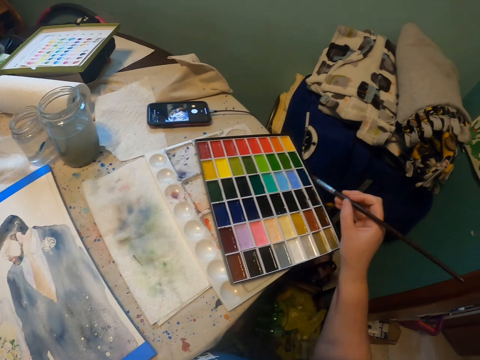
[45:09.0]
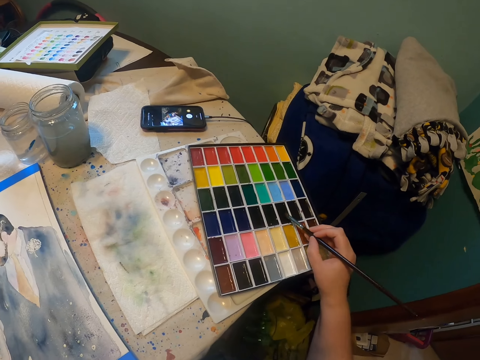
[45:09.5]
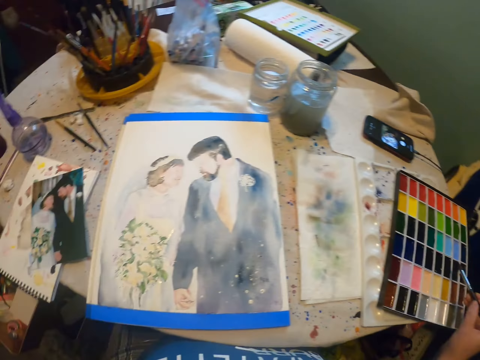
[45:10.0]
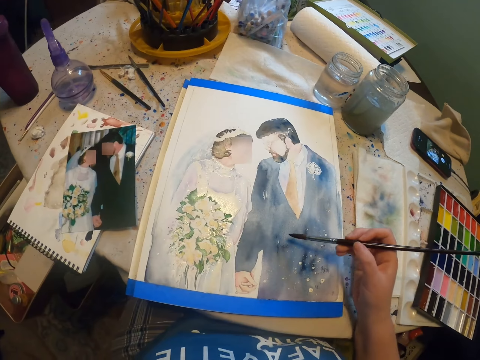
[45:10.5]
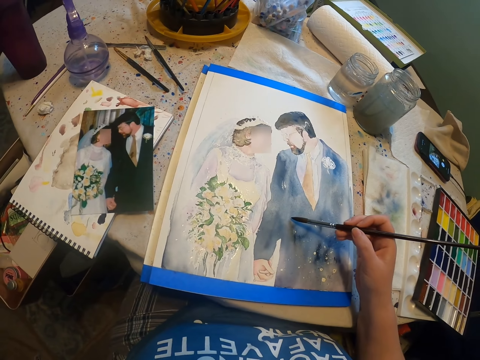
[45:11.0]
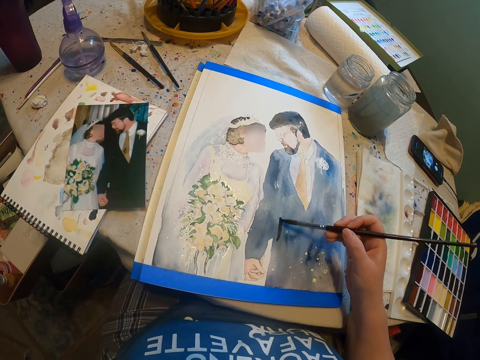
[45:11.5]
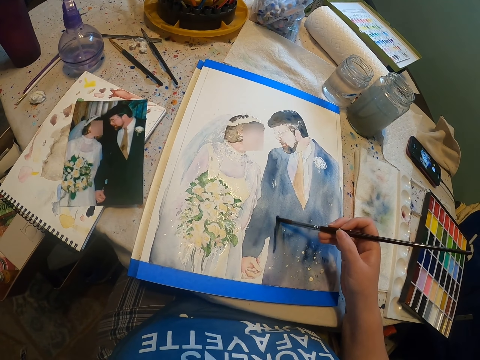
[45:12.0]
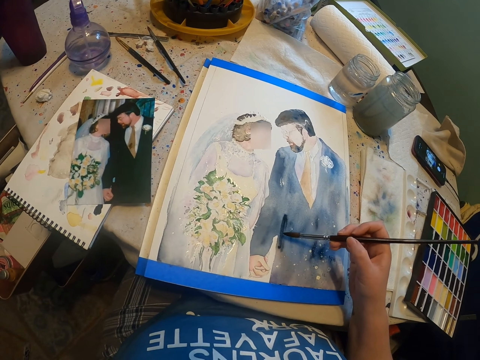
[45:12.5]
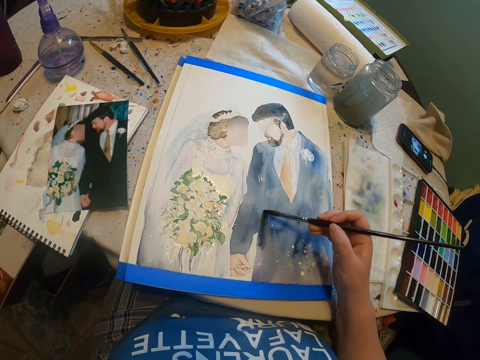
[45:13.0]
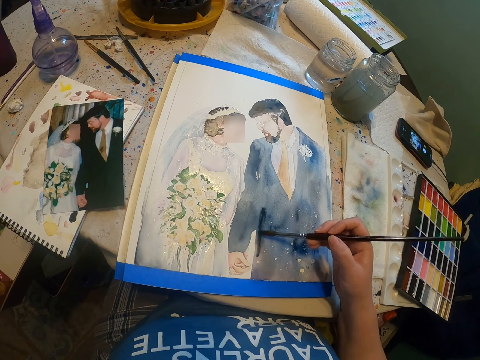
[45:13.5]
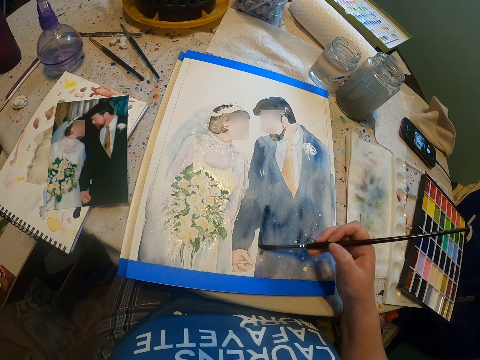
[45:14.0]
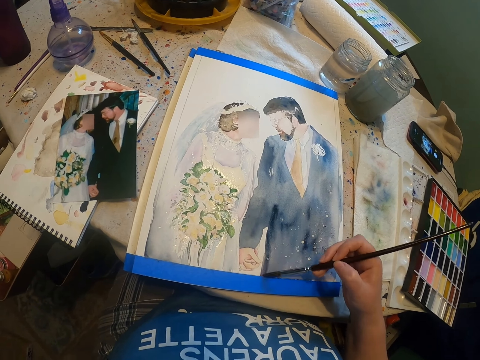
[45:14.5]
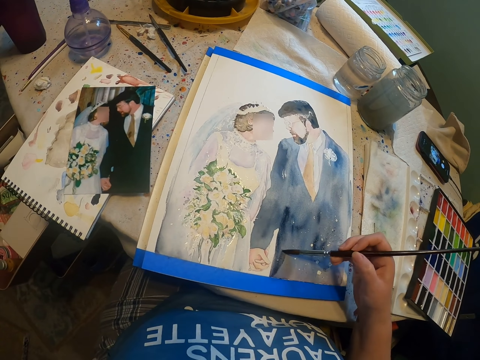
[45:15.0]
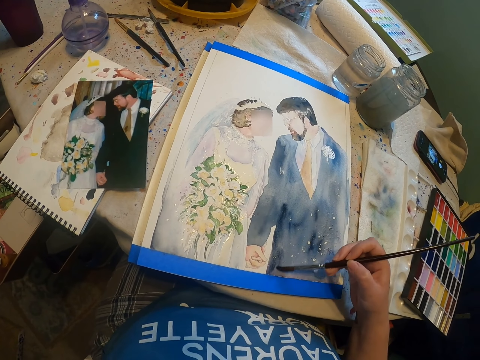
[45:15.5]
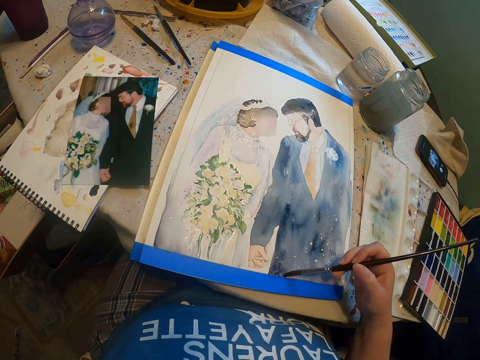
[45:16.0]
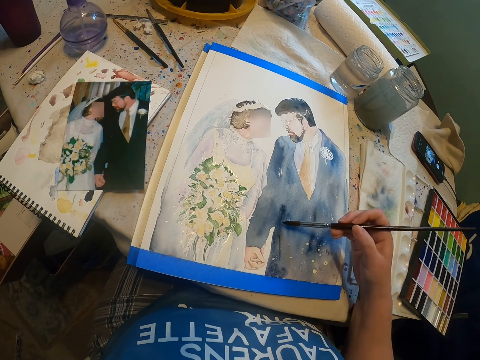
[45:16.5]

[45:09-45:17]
The camera wearer adds paint on the paint brush. They paint the sketch with the paint brush.

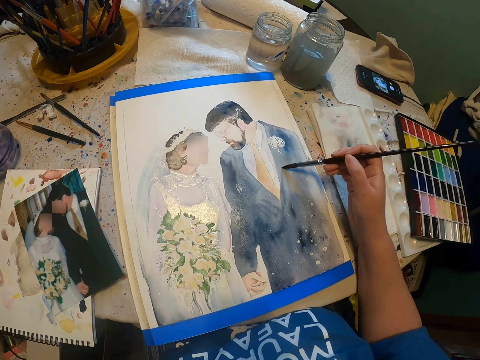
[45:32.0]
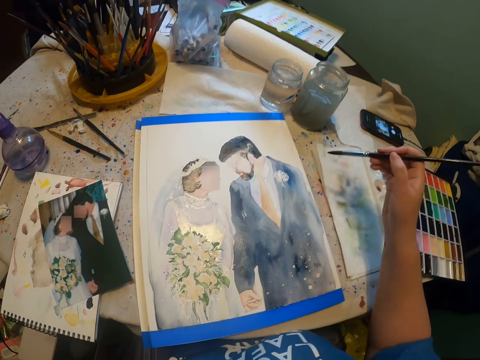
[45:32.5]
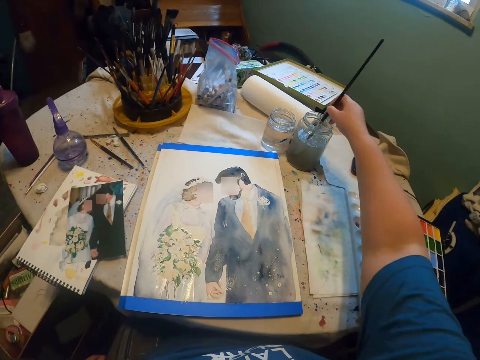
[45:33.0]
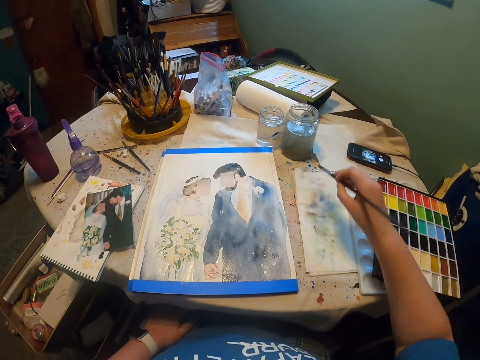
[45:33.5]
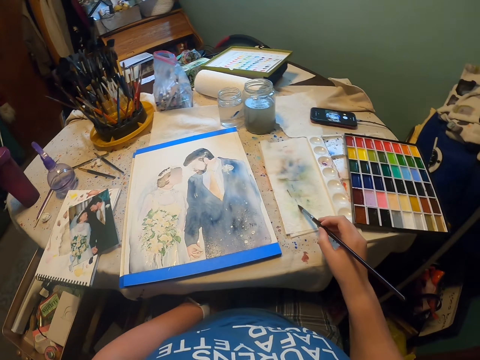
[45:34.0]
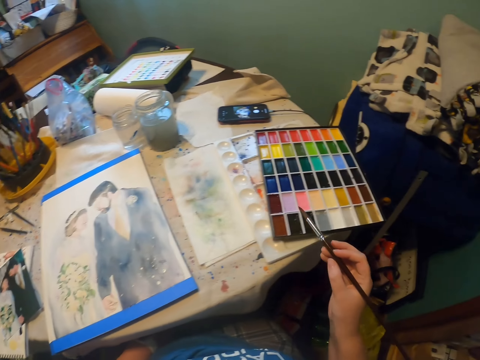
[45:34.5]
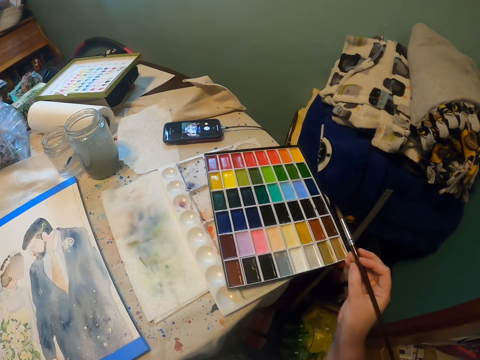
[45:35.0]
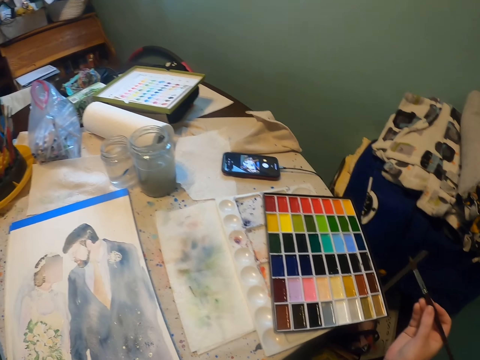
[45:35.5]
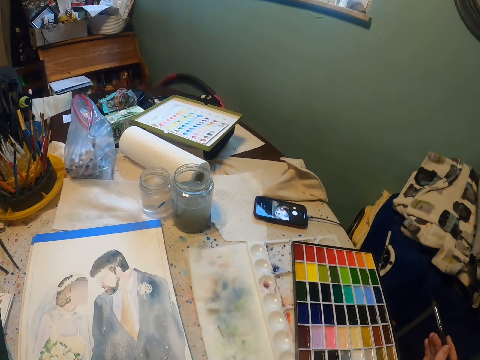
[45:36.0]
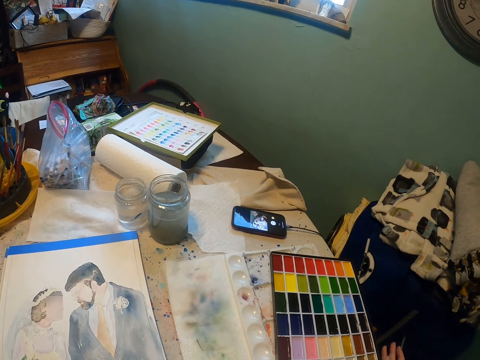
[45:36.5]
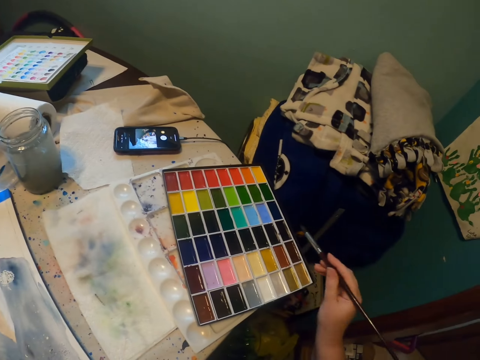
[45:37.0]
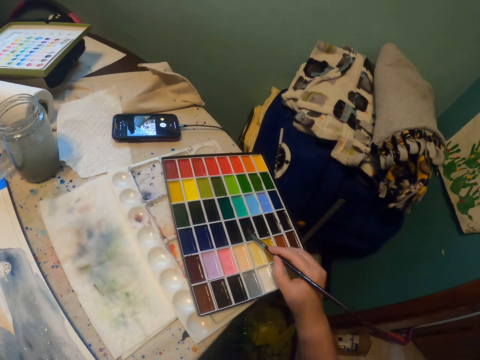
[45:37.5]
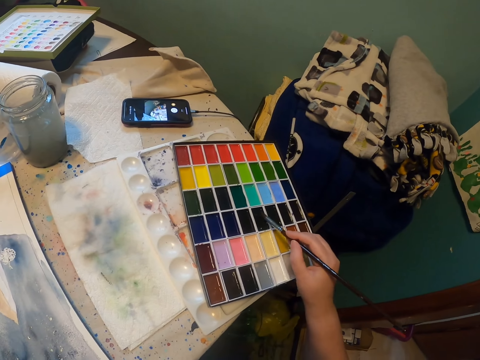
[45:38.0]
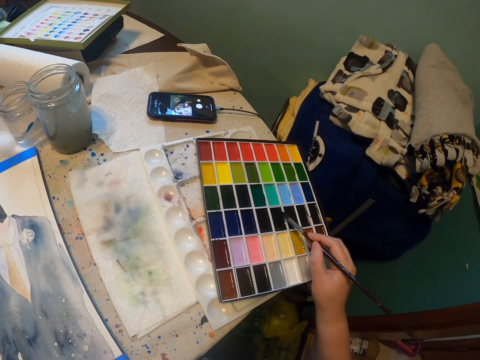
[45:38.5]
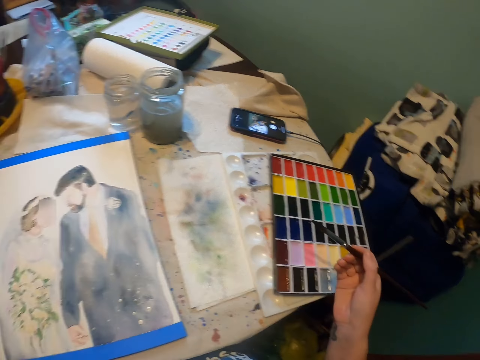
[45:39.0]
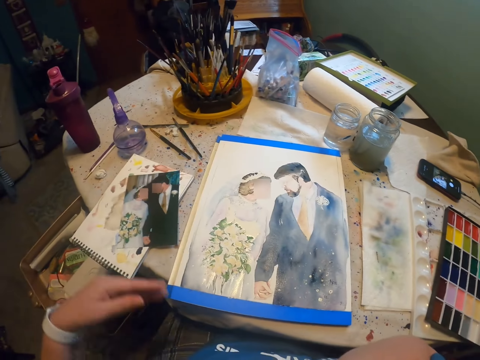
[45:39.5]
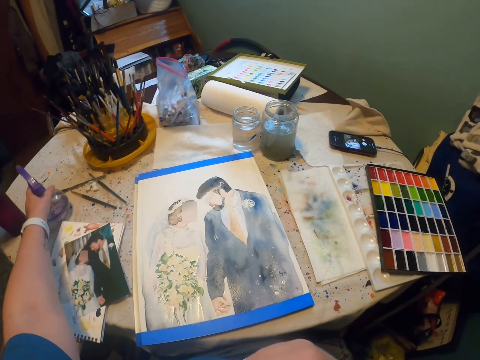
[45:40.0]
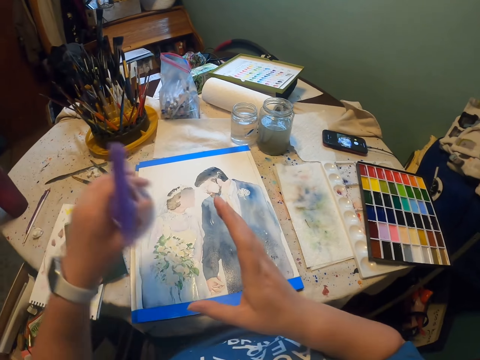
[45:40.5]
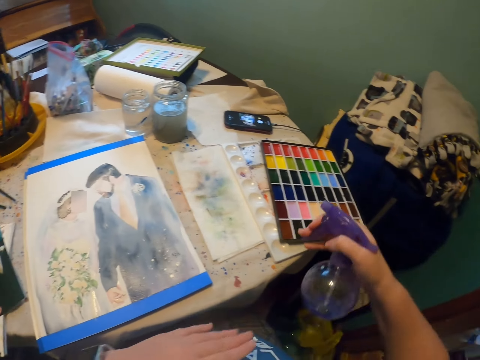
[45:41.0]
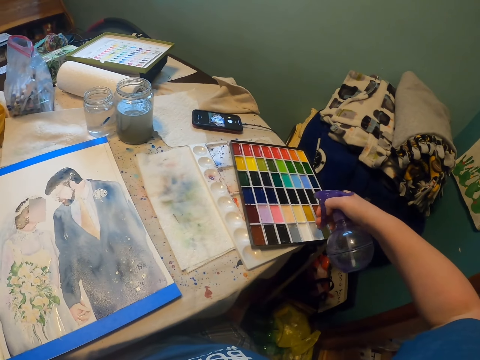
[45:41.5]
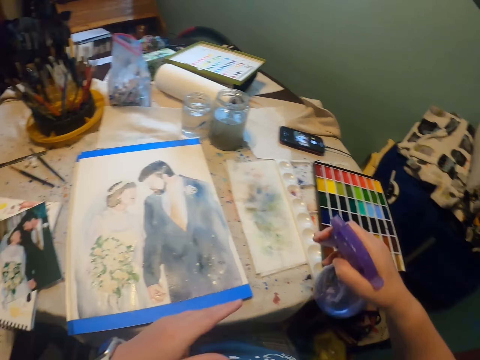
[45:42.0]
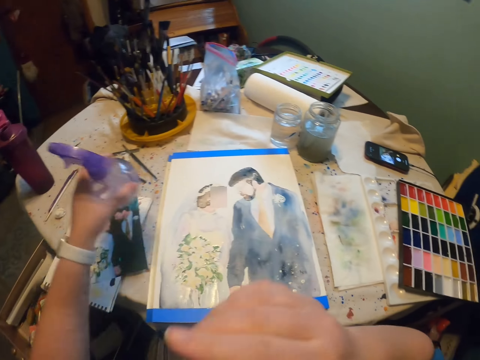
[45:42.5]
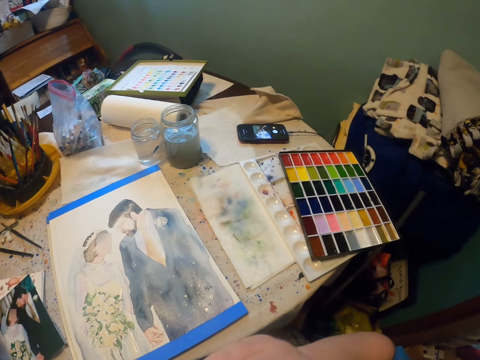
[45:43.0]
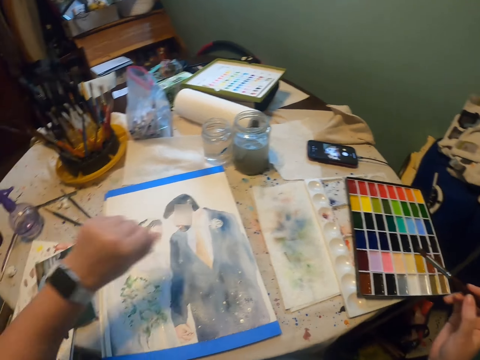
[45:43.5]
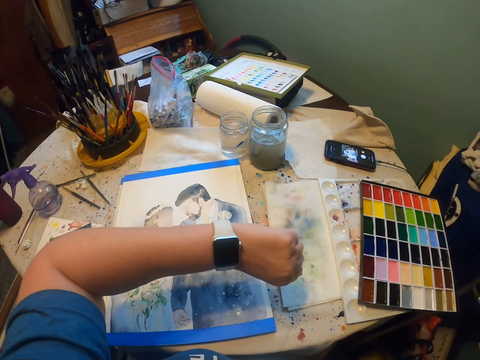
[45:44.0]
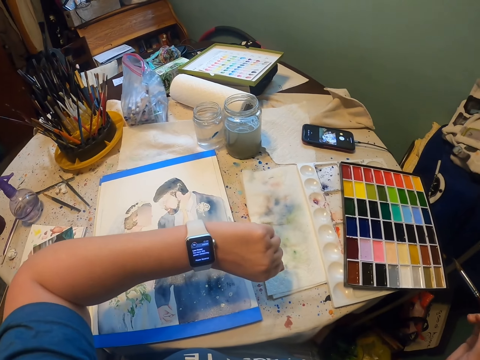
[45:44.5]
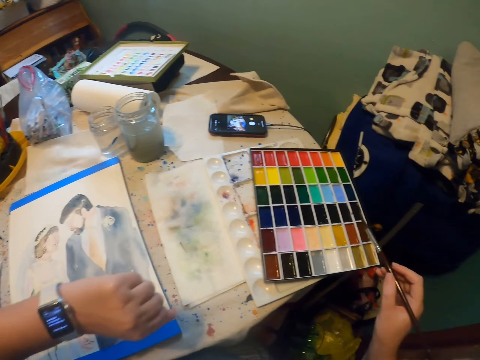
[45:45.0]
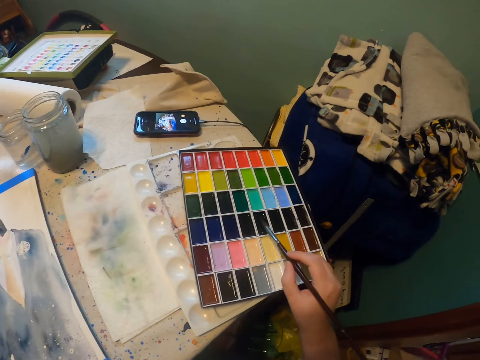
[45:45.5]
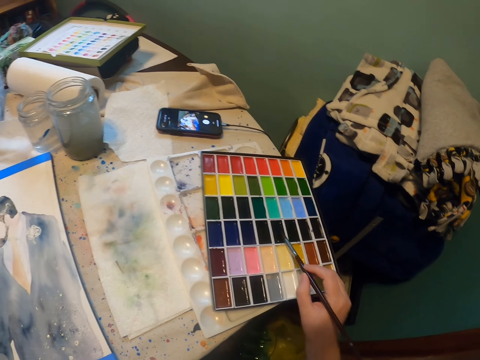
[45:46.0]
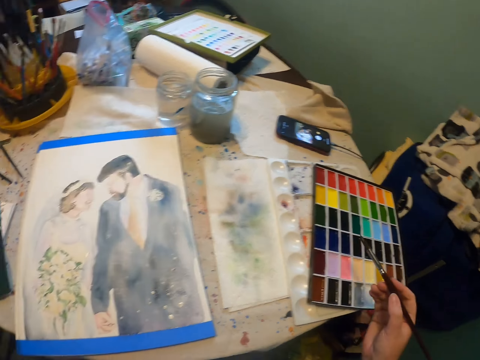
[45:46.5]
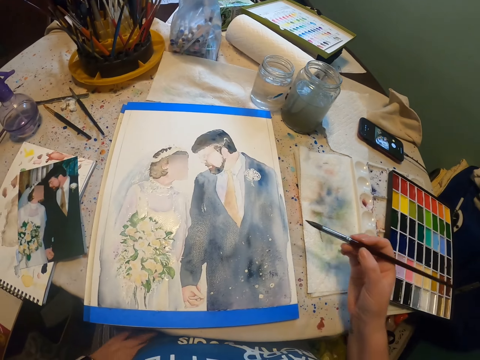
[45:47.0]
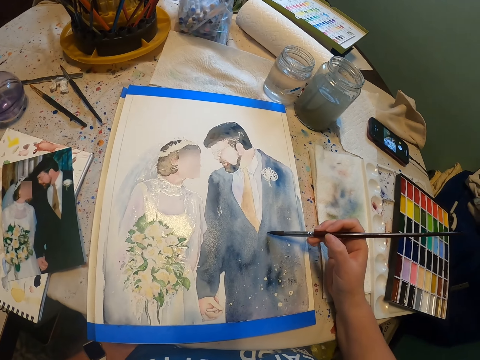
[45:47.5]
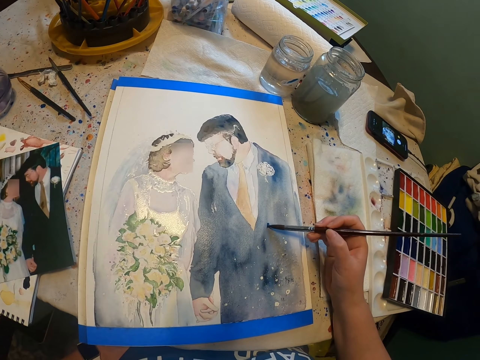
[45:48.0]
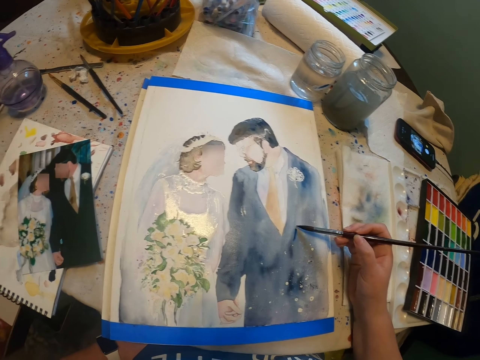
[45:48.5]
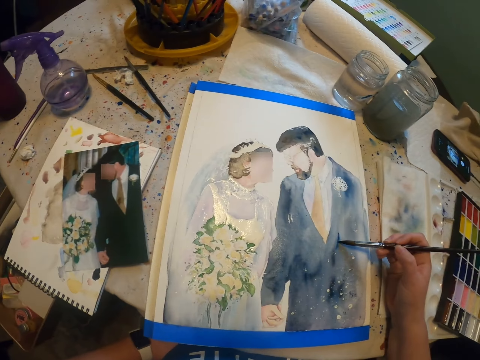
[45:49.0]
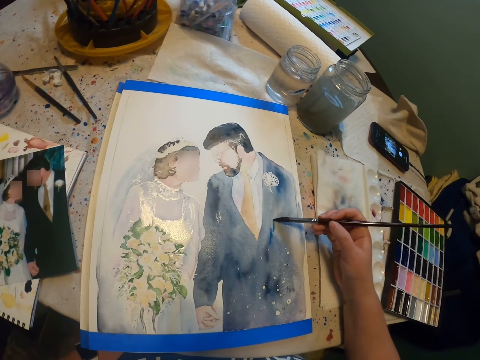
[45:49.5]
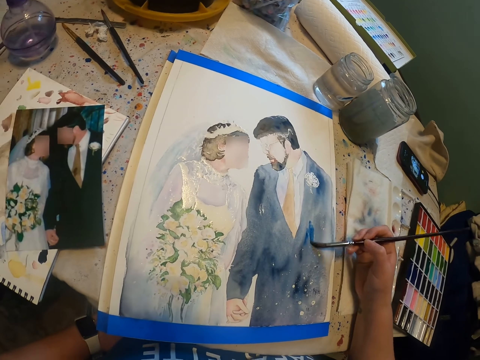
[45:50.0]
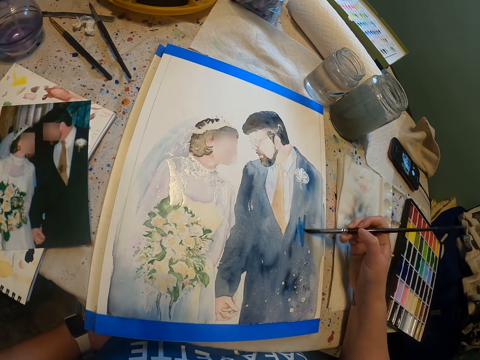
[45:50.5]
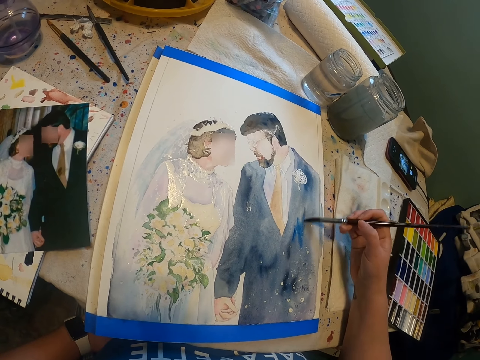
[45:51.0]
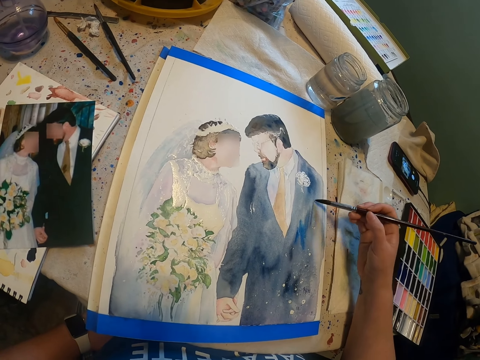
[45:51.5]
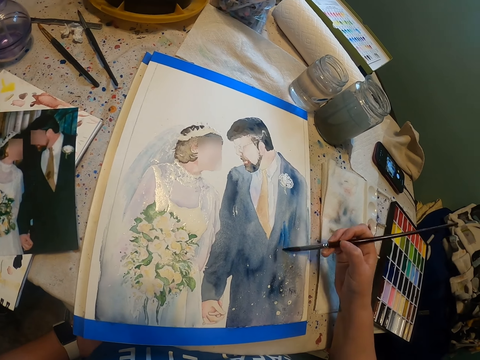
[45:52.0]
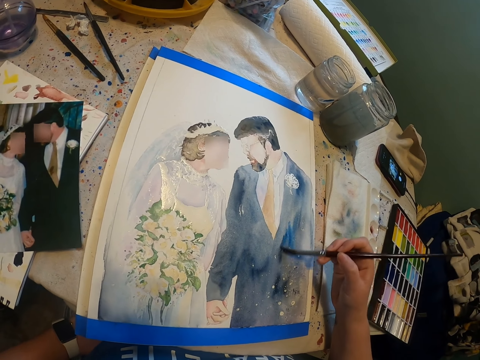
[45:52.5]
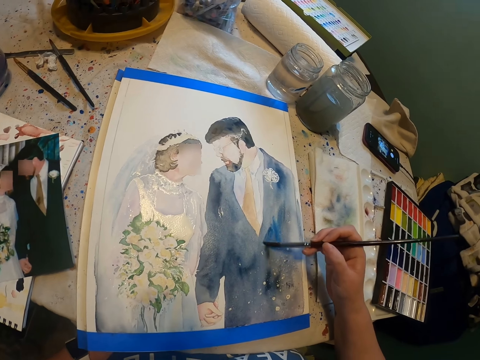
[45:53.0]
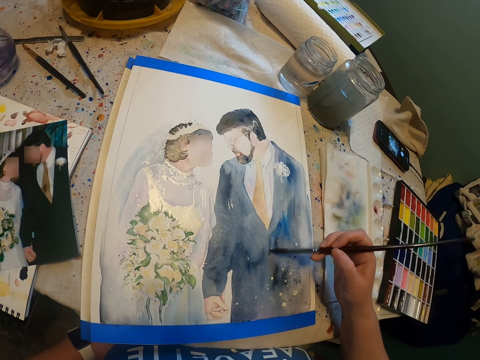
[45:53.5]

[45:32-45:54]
The camera wearer takes paint from the paint cane. He dips a paint brush in the water. He adds paint on the paint brush. He takes color paint from the paint palette. He picks up a paint spray bottle from the table. He places the spray bottle on his right hand. He sprays the paint palette. He passes the spray bottle on his left hand. He puts the paint spray bottle on the table. He looks at his wrist watch. He takes color paint from the paint palette. He adds paint on the paint brush. He paints an art with the painting brush on a board.
